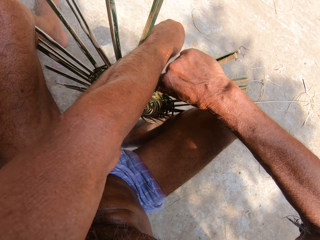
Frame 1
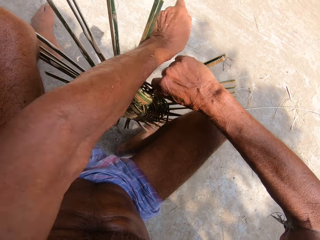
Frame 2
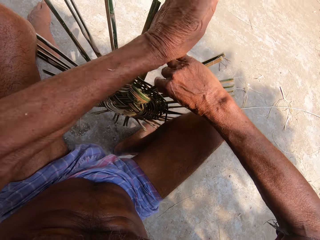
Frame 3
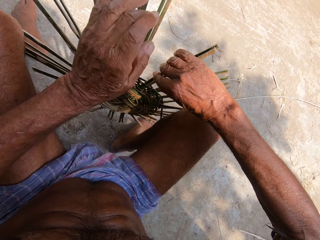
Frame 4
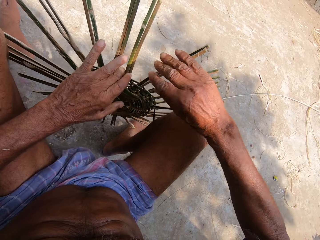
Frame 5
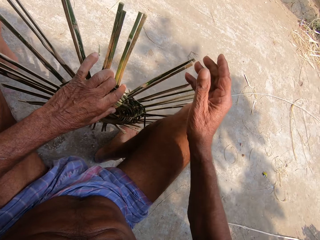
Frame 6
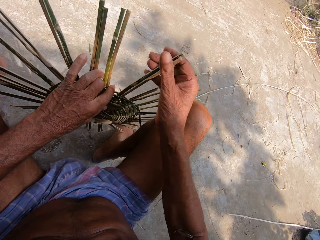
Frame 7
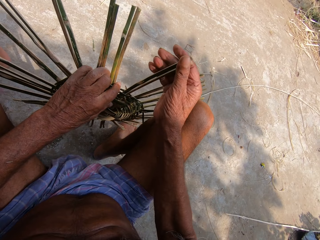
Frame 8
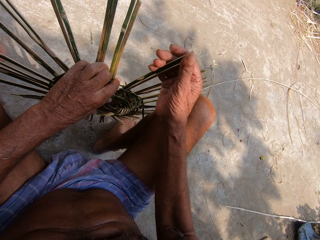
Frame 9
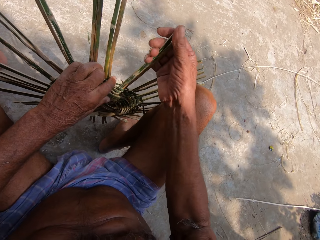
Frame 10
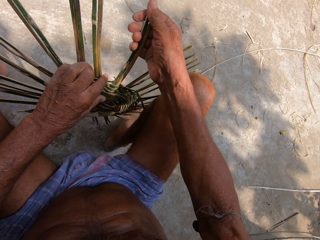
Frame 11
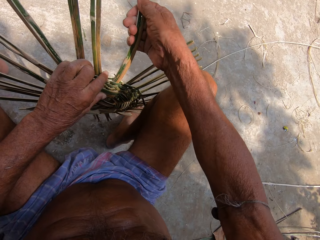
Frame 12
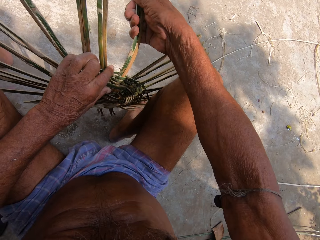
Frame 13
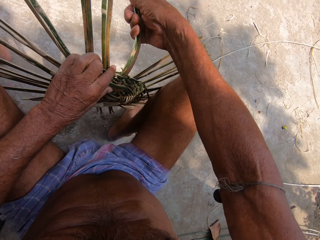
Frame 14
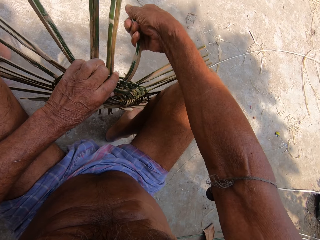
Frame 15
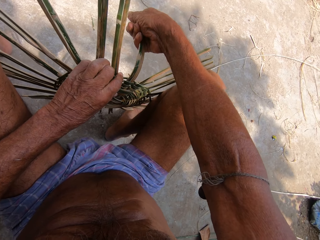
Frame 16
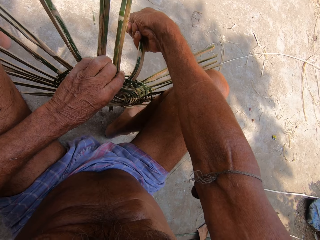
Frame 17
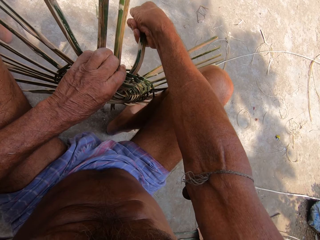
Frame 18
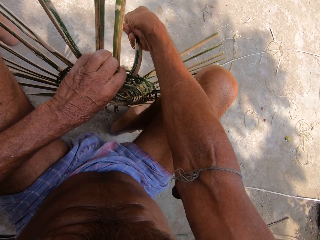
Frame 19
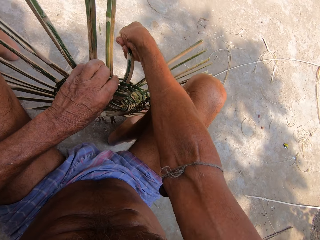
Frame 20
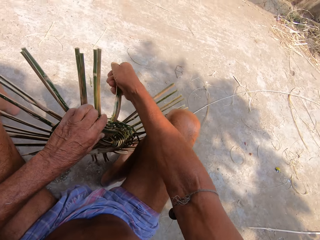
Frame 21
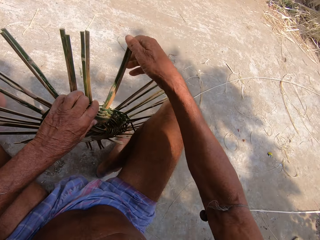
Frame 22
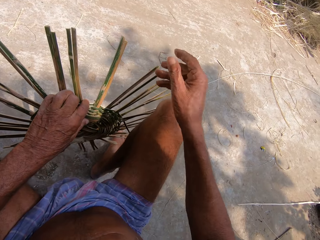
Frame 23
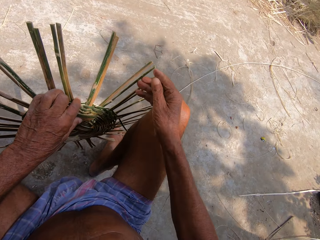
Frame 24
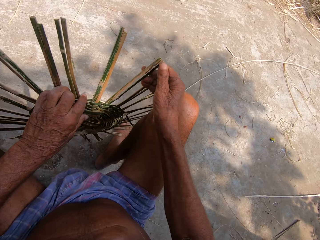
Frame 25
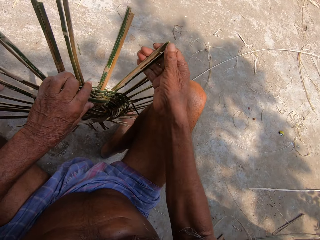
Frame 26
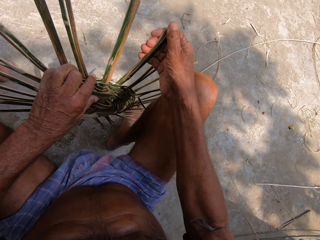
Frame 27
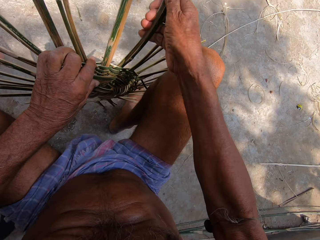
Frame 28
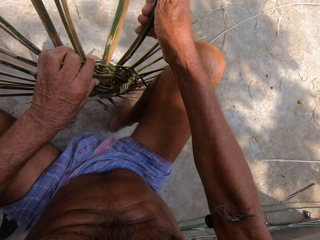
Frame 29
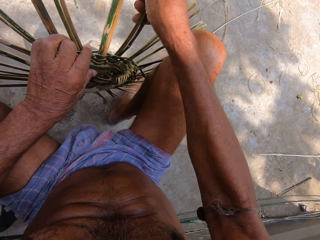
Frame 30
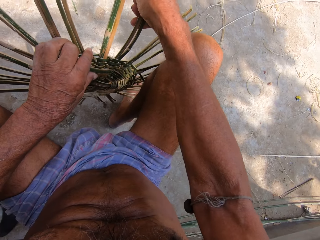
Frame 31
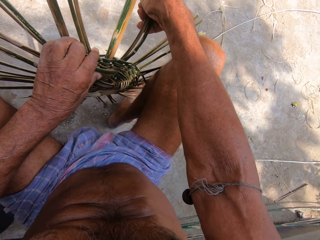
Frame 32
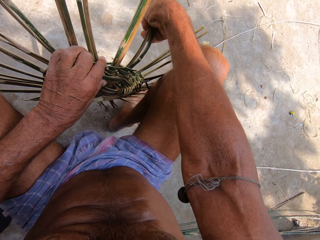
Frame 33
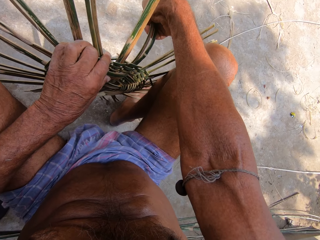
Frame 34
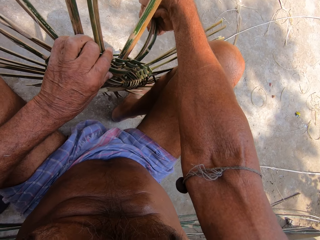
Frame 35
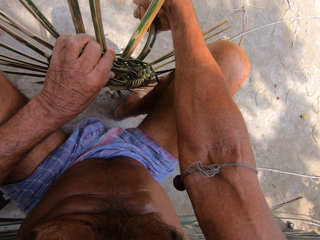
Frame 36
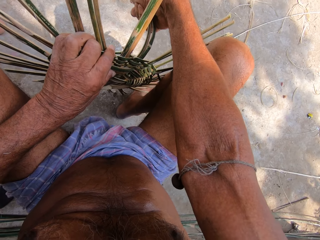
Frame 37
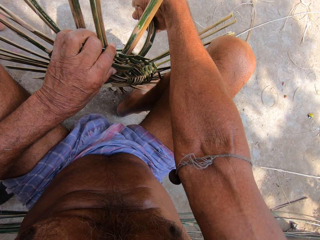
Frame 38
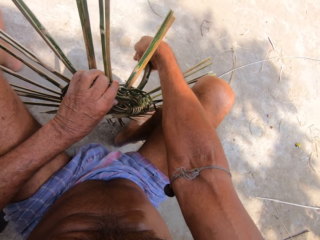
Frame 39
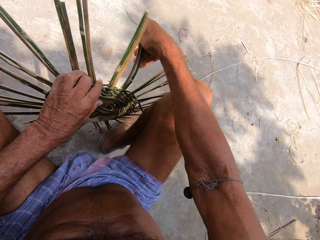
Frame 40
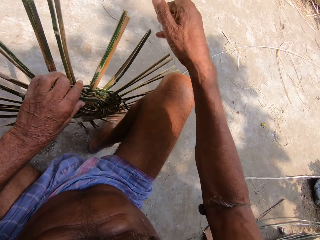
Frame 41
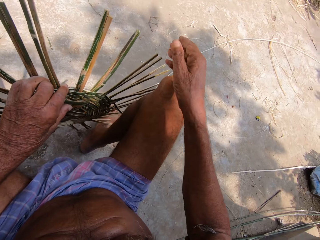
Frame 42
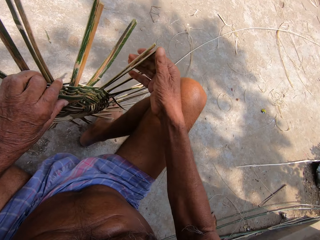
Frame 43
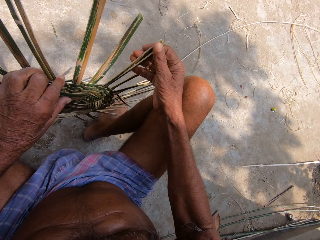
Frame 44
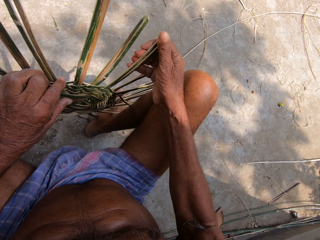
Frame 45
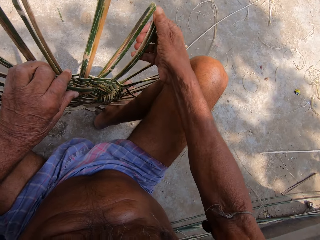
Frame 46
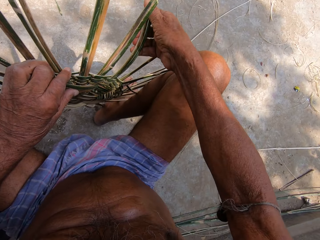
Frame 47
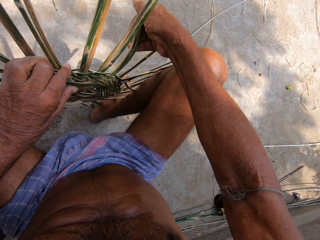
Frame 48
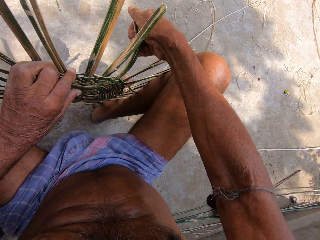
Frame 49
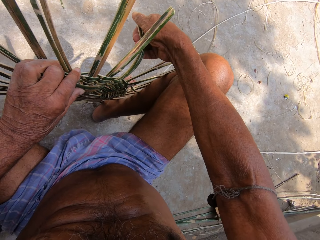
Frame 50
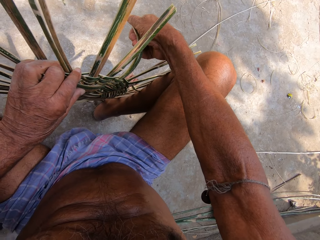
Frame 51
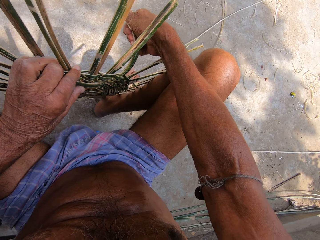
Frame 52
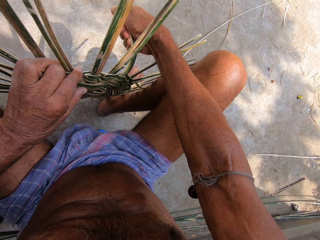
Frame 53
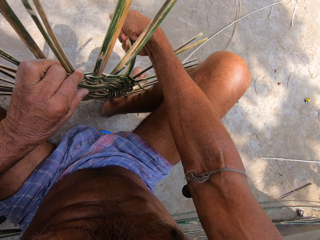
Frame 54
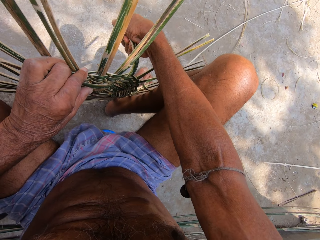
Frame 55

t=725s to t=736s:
The camera wearer bends a bamboo strip with his right hand. A man screams from the background. The camera wearer bends the bamboo strip with his right hand. He bends the bamboo strip with his right hand again.

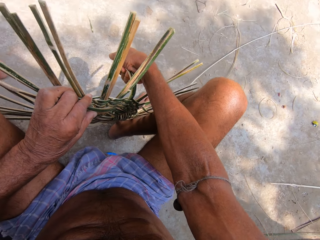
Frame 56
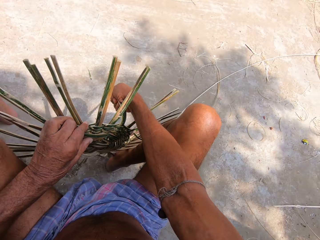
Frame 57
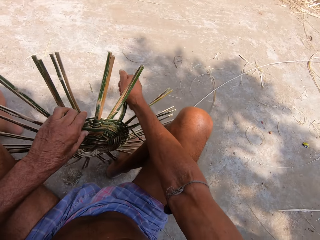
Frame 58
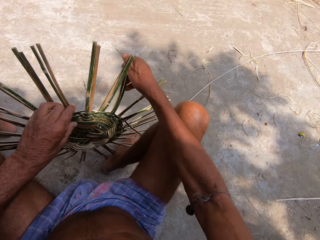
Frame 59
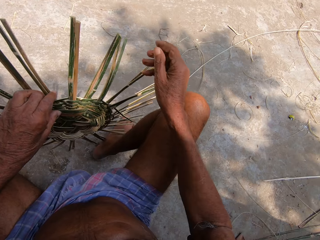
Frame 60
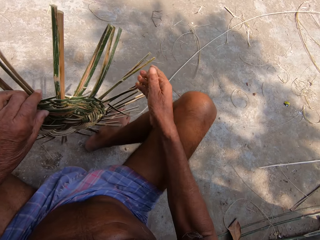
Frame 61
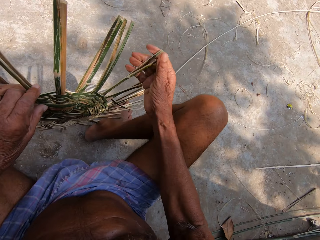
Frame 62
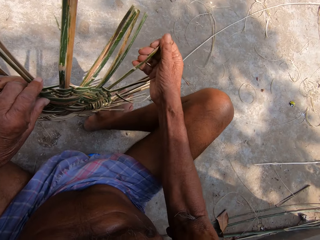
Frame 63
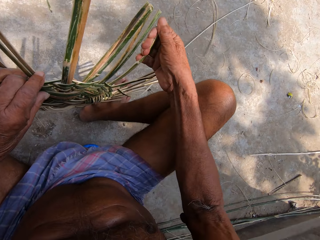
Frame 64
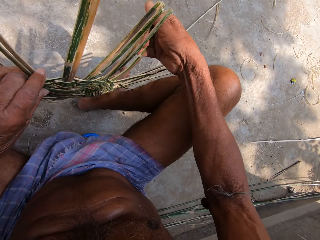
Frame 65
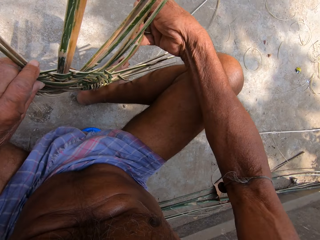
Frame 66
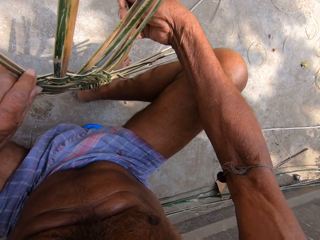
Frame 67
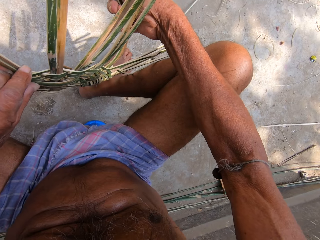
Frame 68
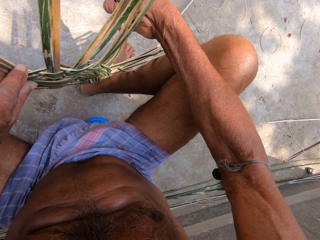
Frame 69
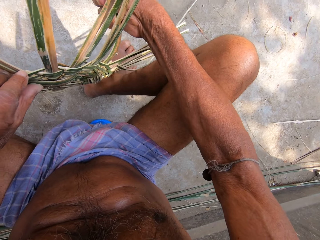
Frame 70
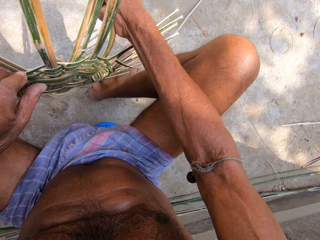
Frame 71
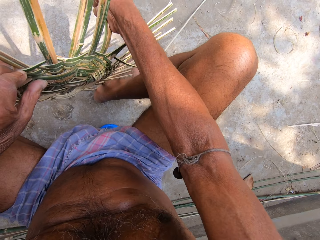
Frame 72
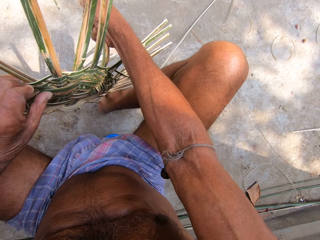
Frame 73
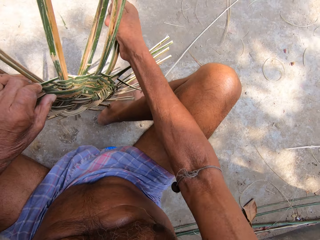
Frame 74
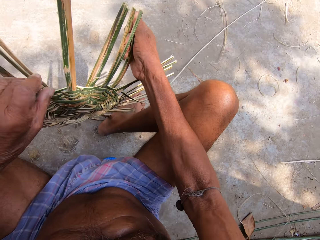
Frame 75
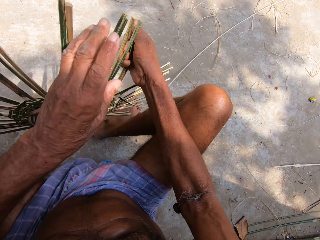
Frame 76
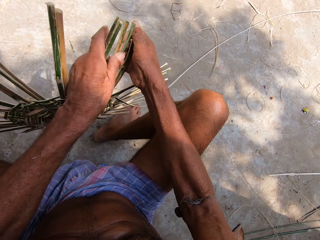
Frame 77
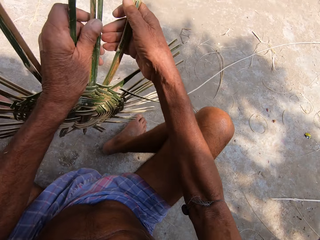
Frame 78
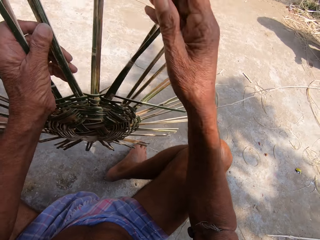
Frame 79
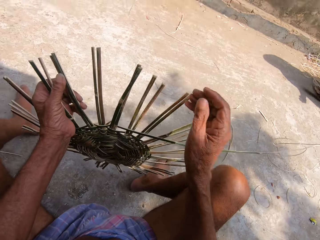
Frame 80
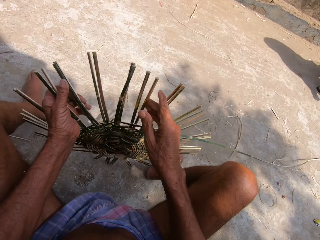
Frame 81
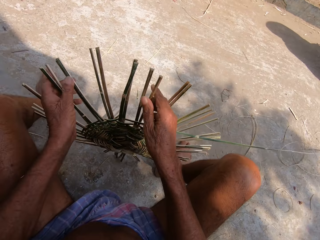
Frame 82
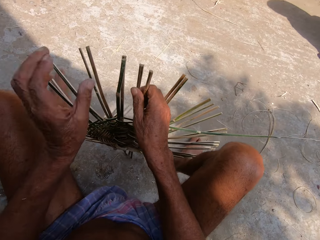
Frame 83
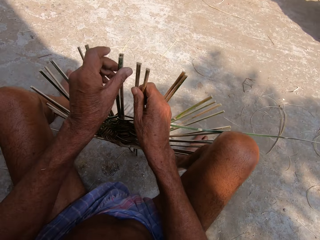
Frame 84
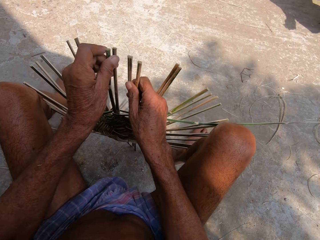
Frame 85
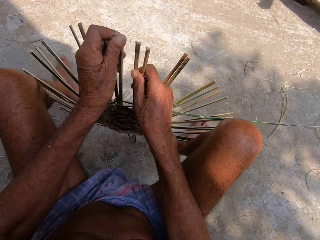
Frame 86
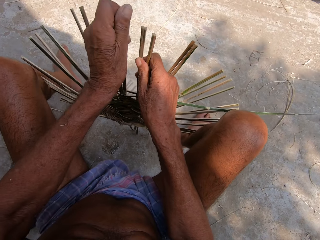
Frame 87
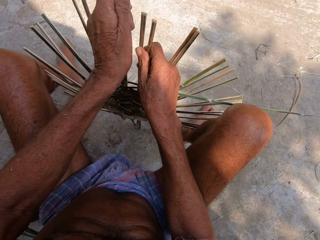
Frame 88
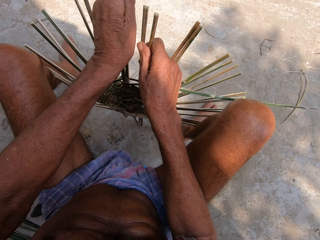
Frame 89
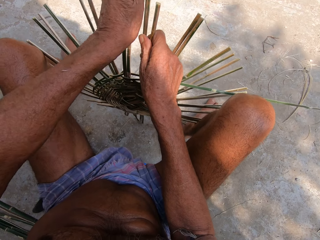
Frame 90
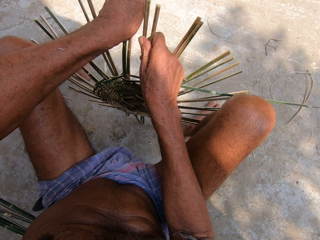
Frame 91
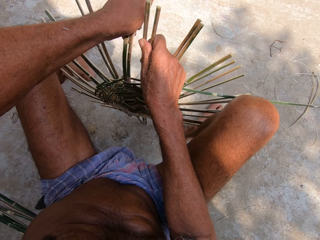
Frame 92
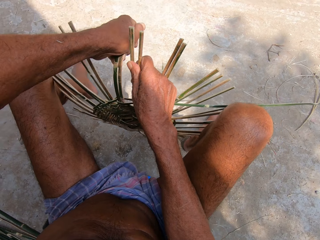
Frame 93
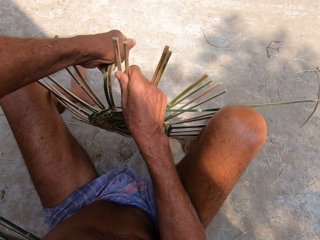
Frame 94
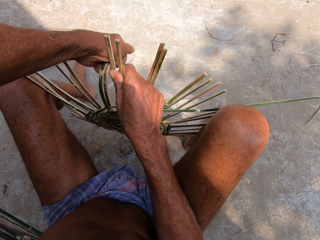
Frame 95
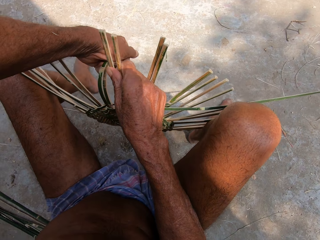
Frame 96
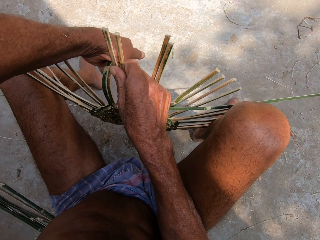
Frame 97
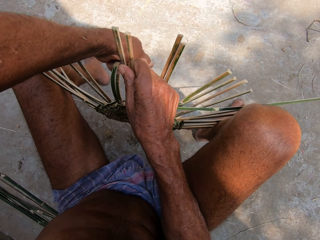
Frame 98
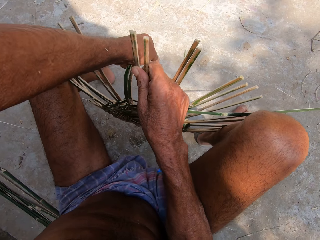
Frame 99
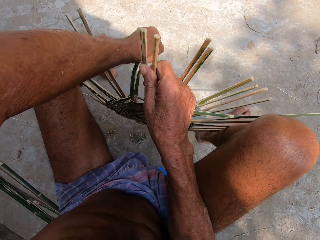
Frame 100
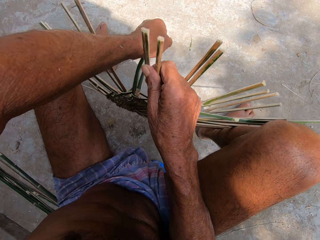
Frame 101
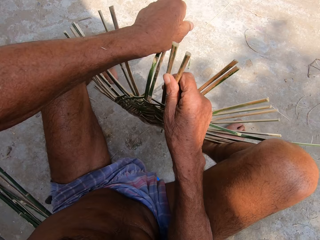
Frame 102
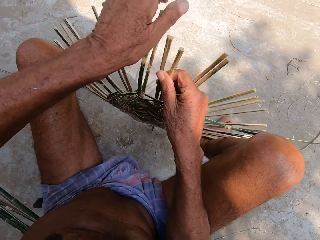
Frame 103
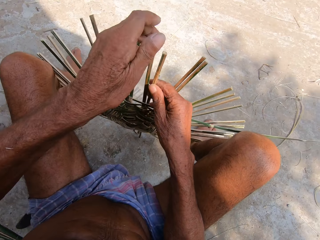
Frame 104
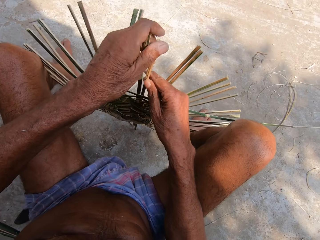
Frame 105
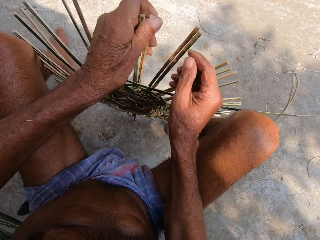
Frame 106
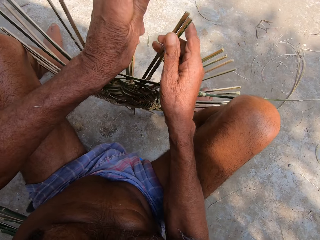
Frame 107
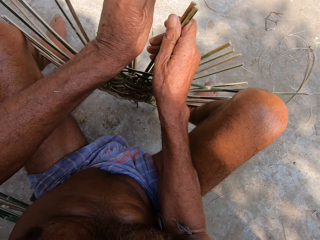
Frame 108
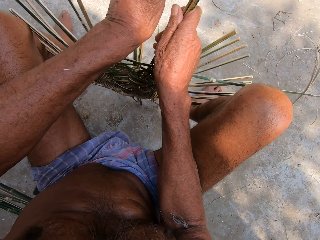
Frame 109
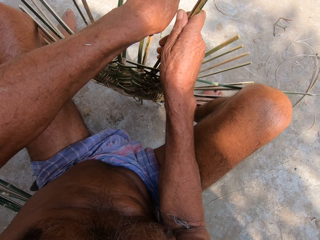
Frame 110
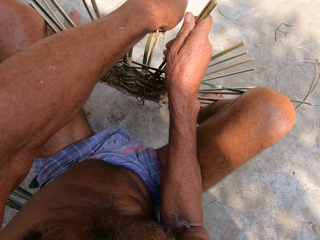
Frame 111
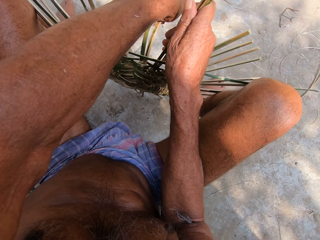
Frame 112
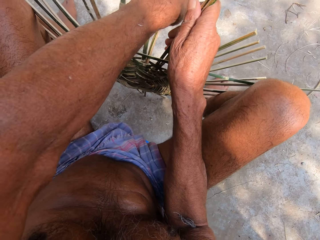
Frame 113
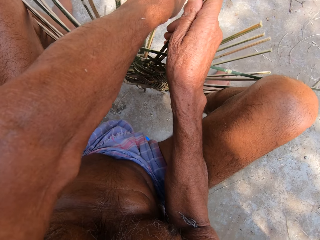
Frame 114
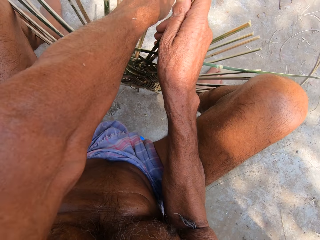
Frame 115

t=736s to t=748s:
The camera wearer bends a bamboo strip with his right hand. He turns the basket with his hands. He holds the basket with his hands. He bends the bamboo strip with his left hand. He holds the bamboos. He bends the bamboo strip with his left hand.
